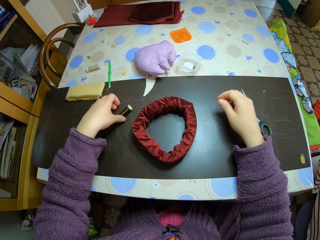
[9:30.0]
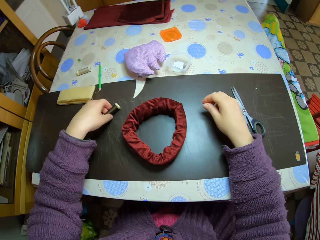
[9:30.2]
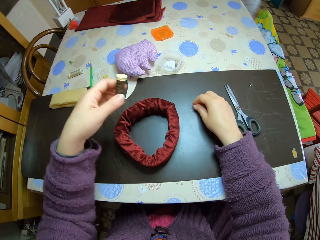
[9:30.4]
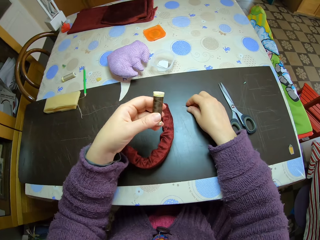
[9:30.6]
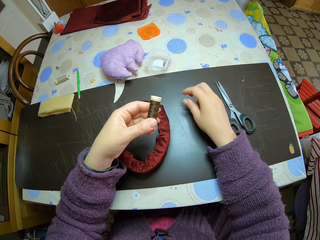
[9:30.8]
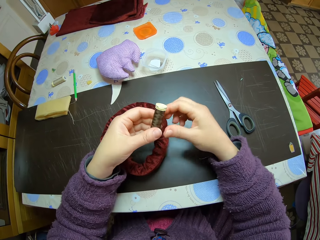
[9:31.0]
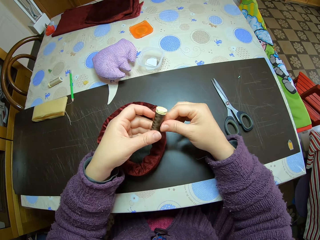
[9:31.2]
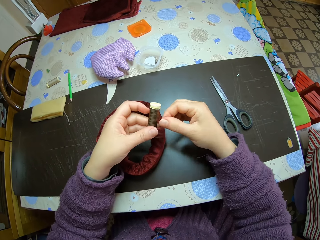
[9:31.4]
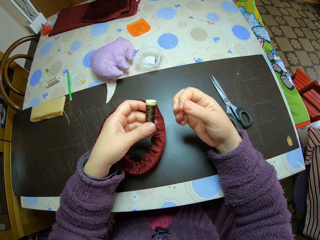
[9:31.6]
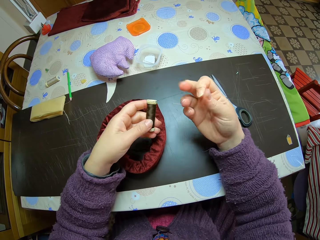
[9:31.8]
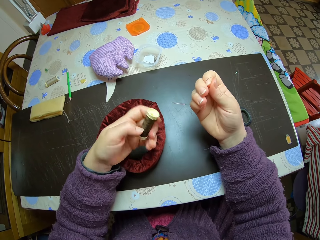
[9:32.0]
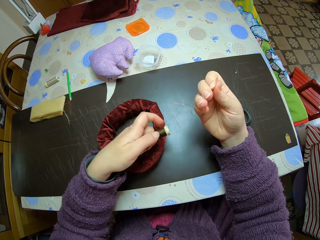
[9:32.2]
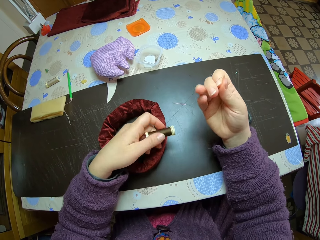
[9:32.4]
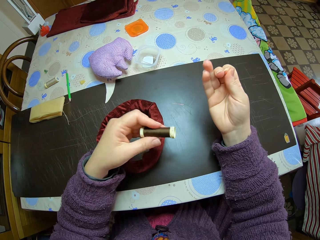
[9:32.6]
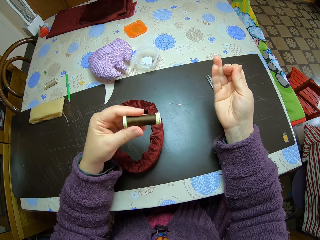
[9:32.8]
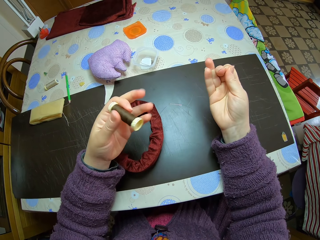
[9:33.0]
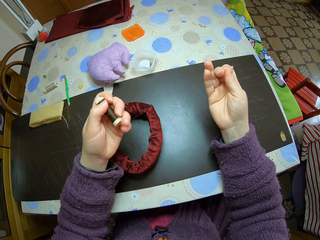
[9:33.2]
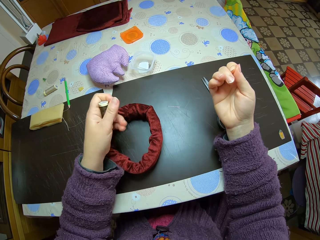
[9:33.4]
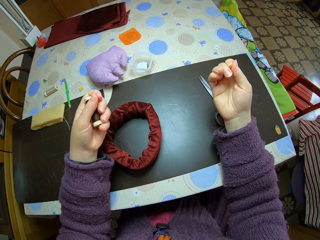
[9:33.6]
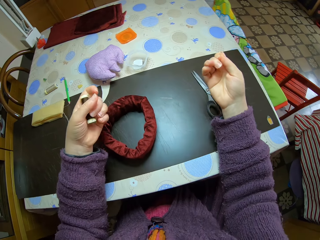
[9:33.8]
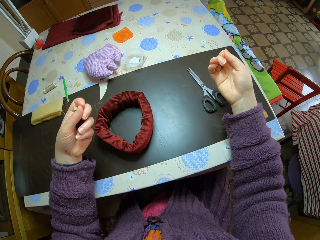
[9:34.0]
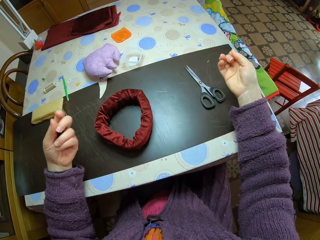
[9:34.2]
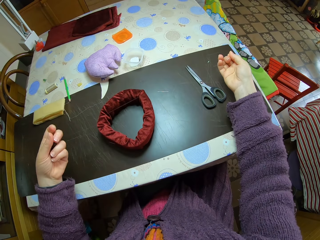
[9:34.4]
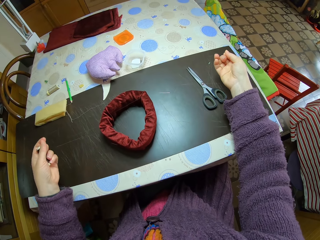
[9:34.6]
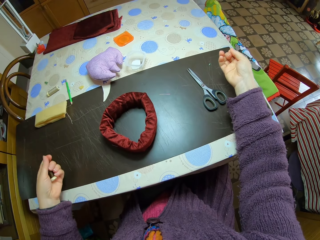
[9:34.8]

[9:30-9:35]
The camera wearer picks up the thread yarn. They drop the needle on the table. They unfold the thread and draw out thread from the thread yarn.

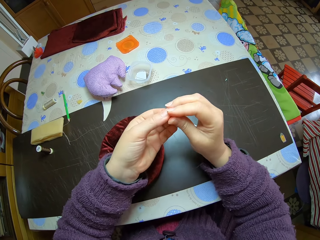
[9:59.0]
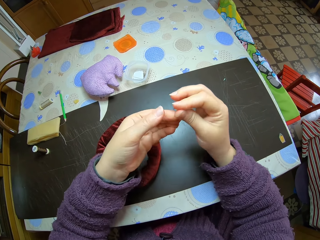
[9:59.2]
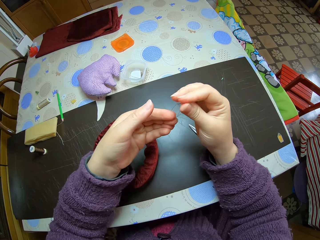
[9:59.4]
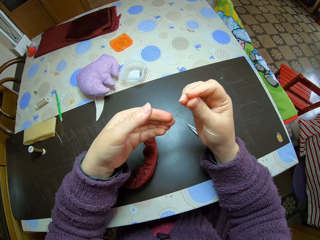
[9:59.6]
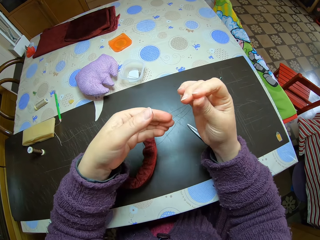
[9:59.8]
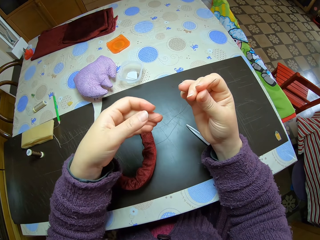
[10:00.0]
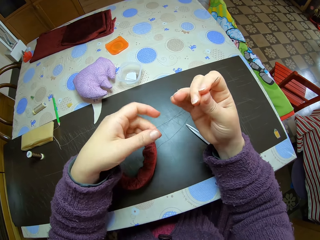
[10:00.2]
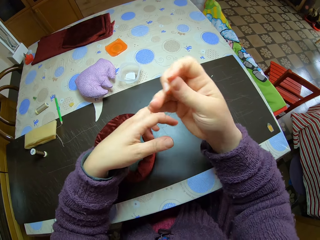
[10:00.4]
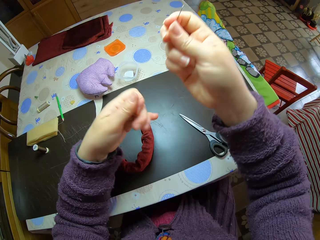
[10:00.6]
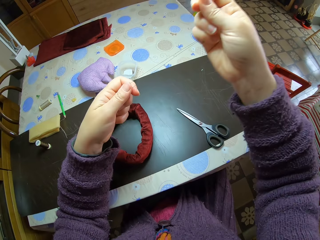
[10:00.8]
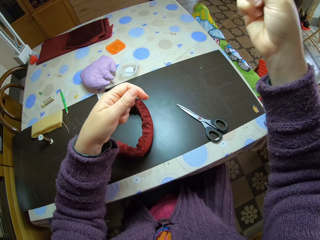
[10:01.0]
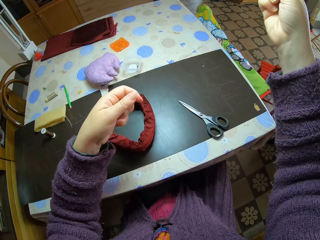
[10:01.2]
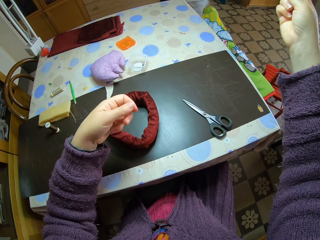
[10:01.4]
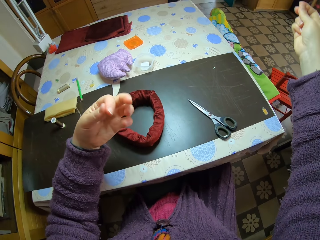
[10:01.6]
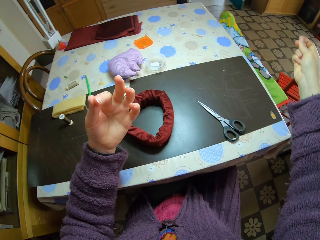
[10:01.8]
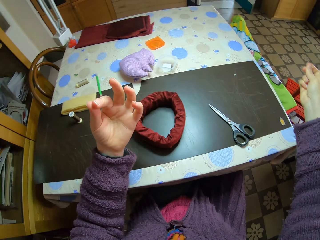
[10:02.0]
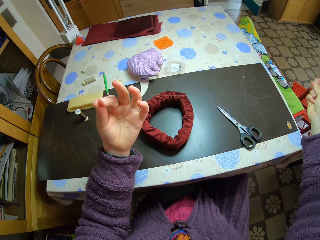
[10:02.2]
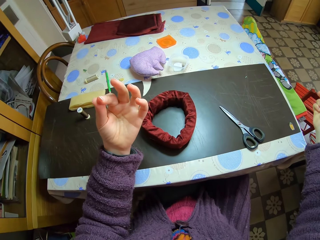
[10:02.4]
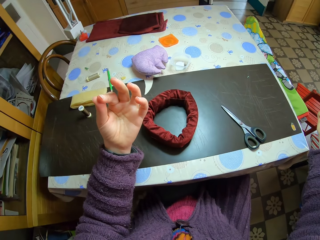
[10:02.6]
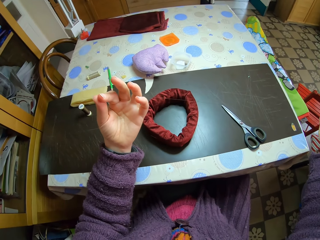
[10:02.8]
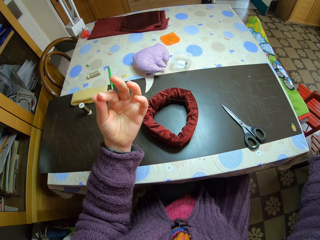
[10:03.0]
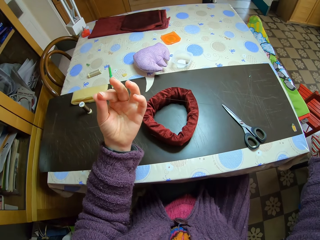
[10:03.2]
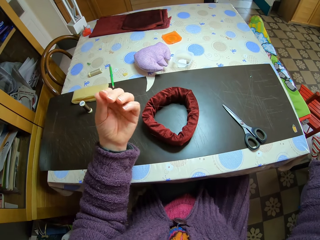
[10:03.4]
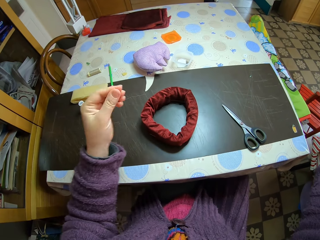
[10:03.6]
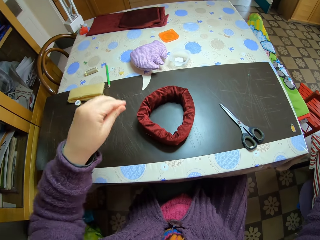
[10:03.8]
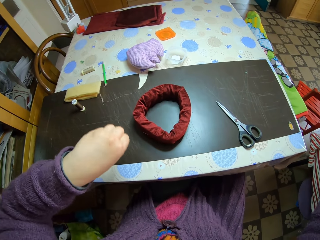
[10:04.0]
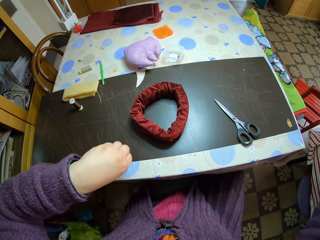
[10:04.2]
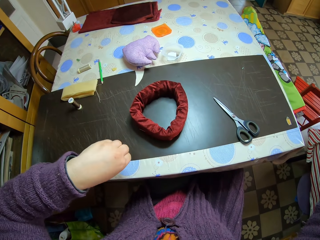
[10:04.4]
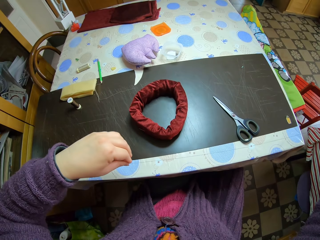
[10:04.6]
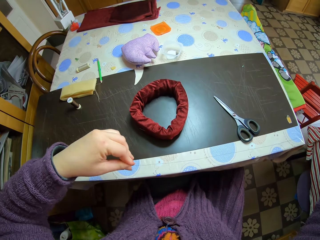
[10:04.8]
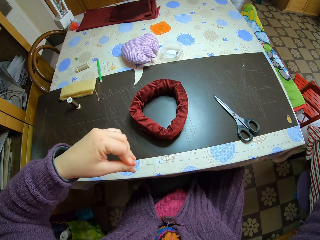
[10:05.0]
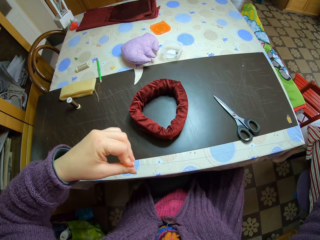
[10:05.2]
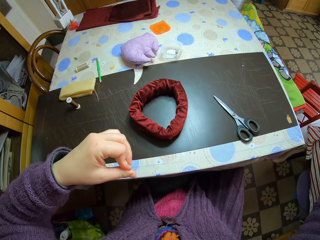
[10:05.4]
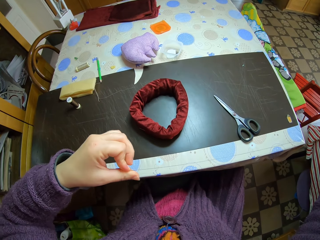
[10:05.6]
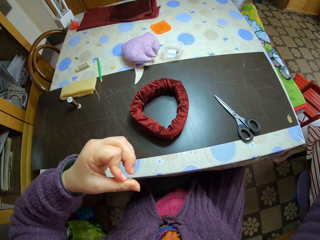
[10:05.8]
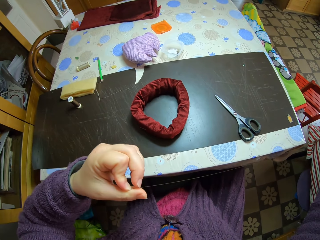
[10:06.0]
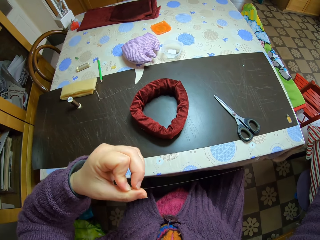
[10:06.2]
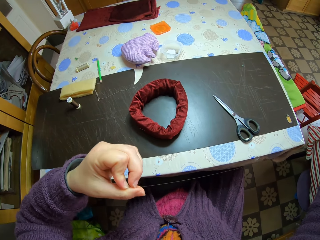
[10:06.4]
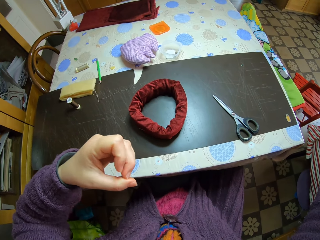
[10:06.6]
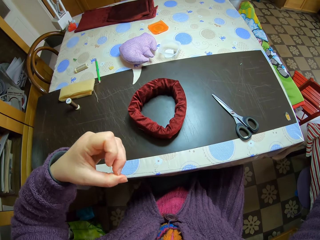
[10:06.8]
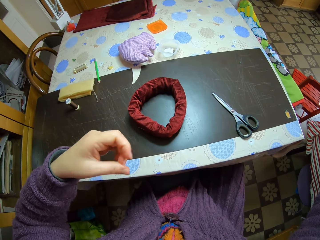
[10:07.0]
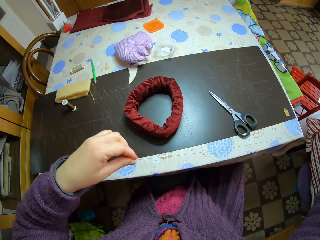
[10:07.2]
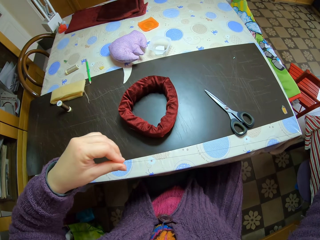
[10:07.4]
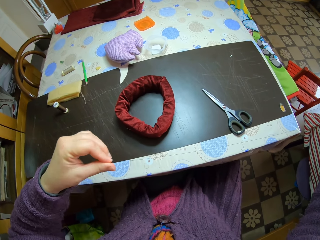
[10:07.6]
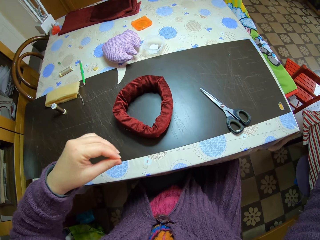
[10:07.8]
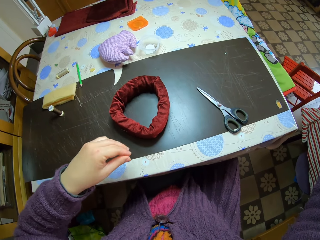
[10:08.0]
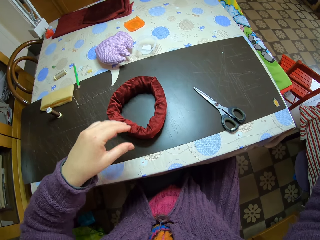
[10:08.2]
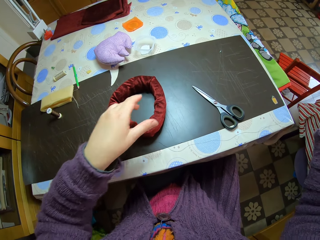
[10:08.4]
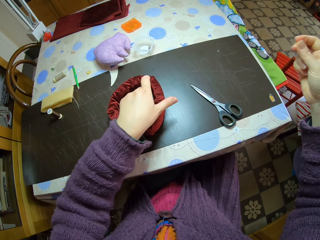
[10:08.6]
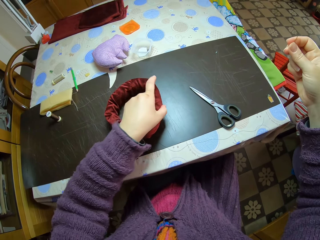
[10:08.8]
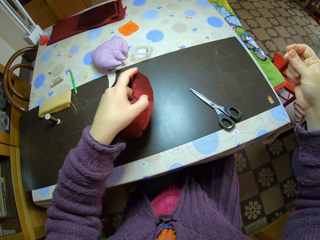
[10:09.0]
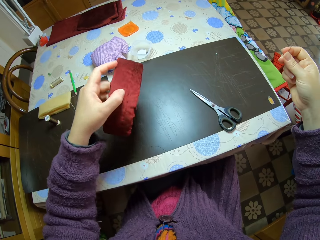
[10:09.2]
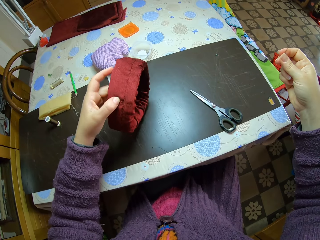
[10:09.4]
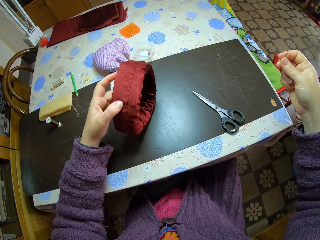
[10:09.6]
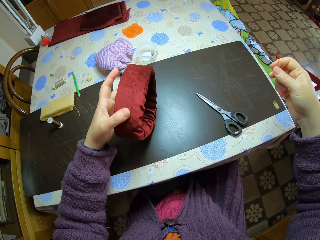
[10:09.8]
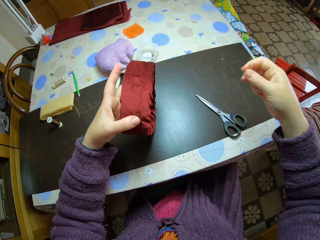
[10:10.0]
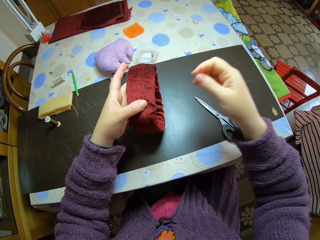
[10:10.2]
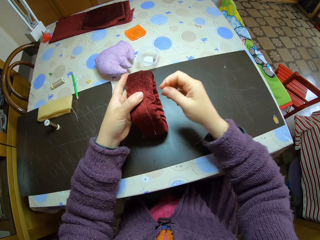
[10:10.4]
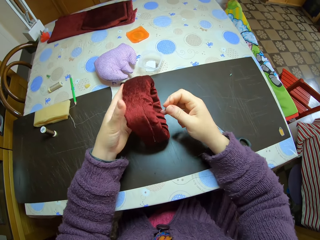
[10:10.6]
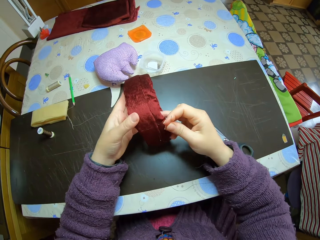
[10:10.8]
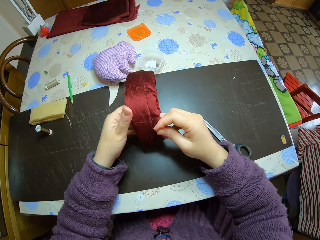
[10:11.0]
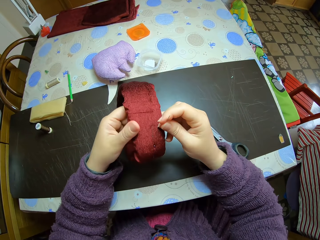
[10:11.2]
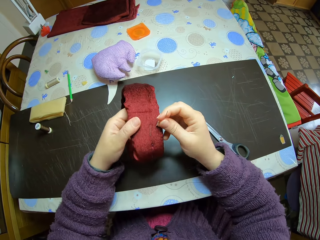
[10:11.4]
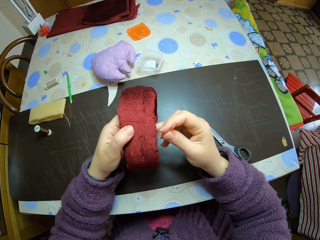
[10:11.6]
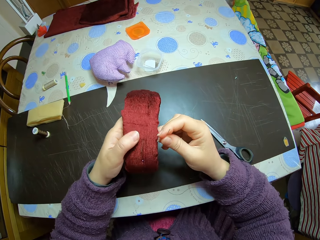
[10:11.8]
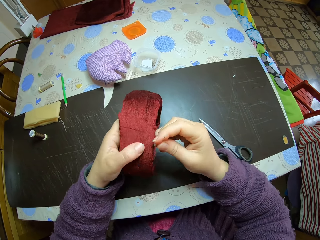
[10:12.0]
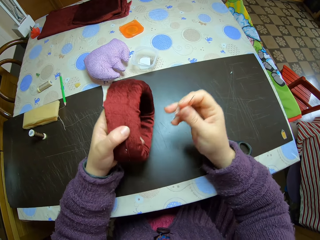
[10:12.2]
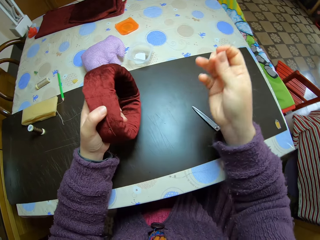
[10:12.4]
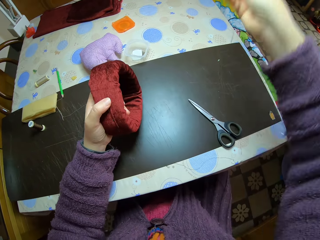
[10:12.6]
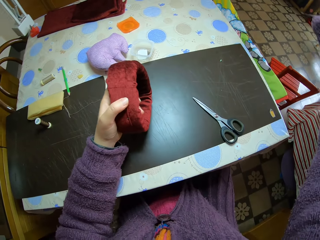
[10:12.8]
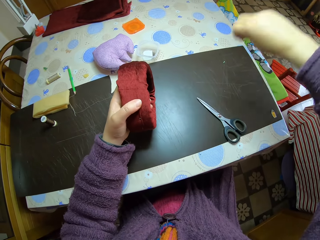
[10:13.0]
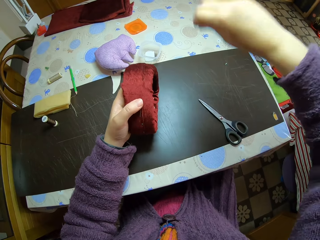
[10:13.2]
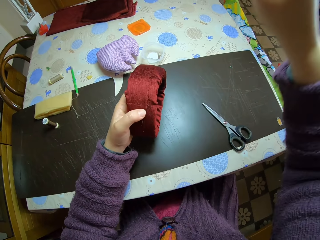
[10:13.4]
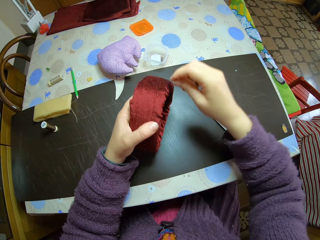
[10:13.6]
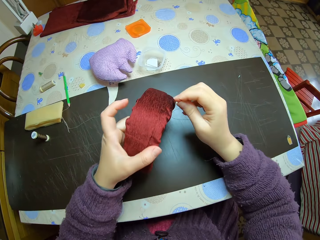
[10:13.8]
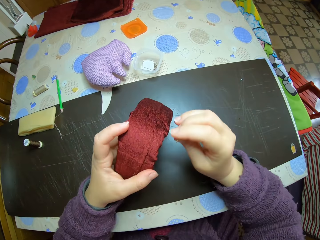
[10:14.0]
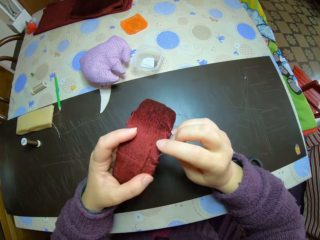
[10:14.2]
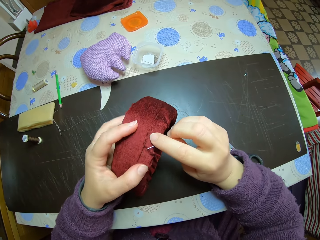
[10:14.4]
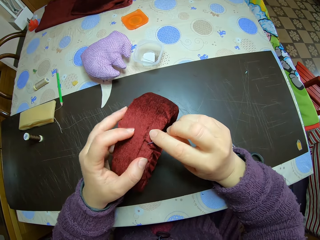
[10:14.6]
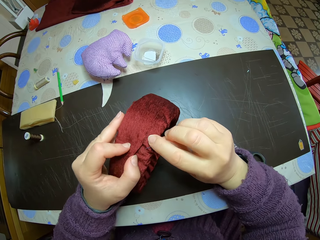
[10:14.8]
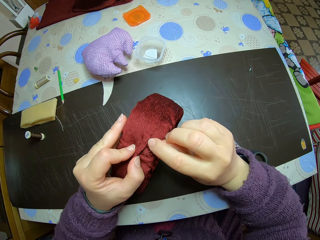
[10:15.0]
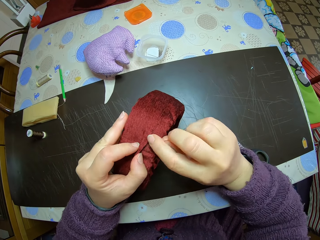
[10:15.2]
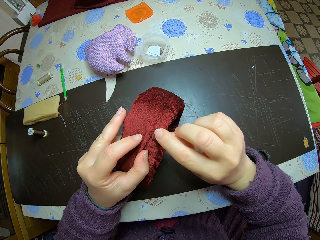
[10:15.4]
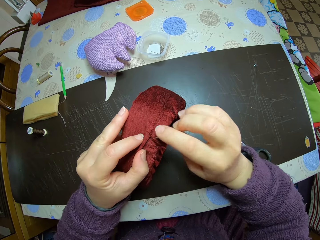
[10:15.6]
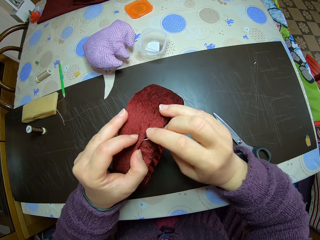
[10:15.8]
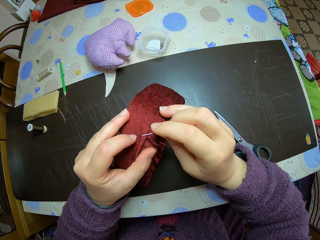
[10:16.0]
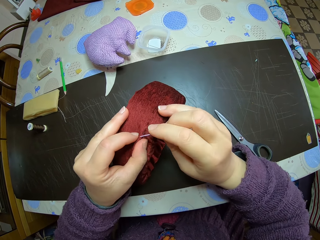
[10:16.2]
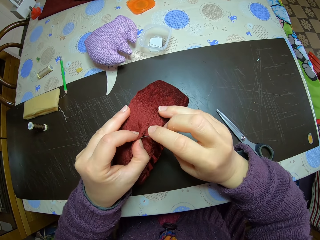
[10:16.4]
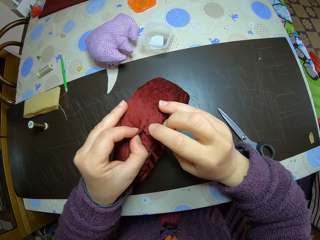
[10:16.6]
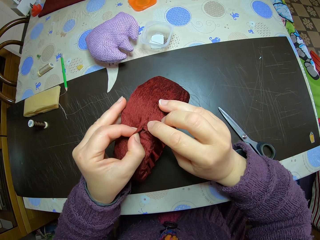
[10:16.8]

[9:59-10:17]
The camera wearer stretches out the thread and twists the thread. She drops the thread on the table. She picks up the headband. She turns the headband. She rolls the headband with her left hand. She adjusts the headband with both hands. She holds out the needle with her right hand. She raises the hand to position the thread. She knits the headband. She holds out the headband.
